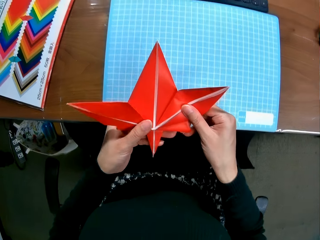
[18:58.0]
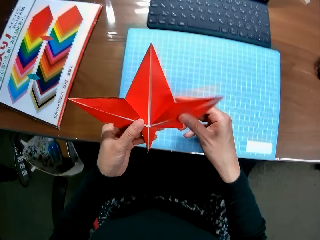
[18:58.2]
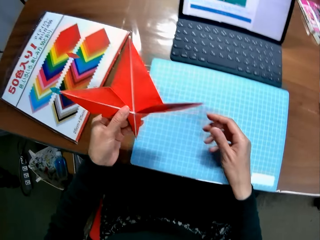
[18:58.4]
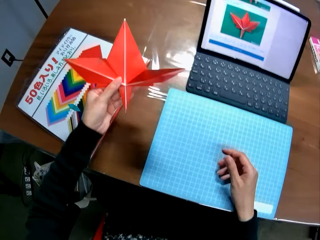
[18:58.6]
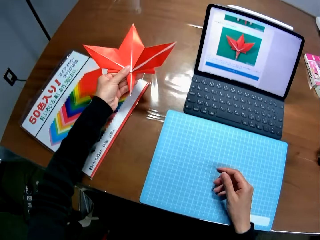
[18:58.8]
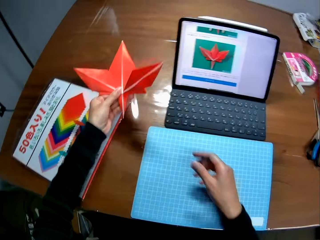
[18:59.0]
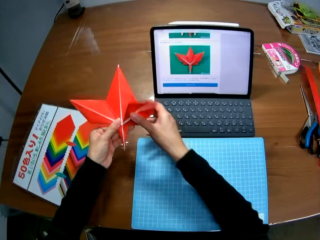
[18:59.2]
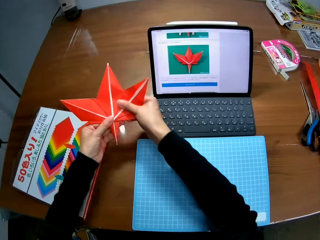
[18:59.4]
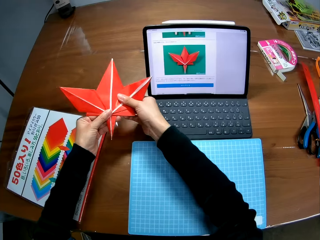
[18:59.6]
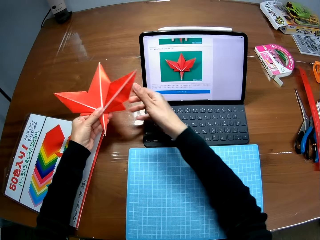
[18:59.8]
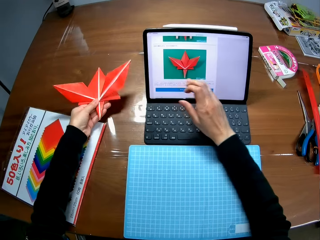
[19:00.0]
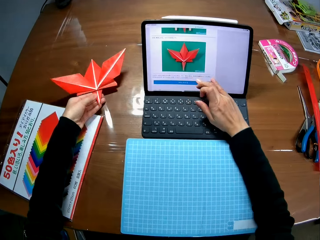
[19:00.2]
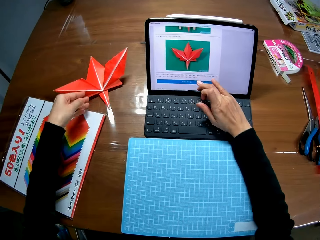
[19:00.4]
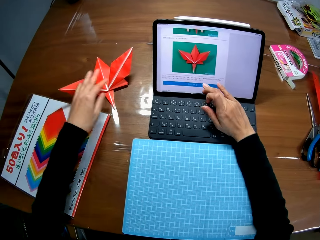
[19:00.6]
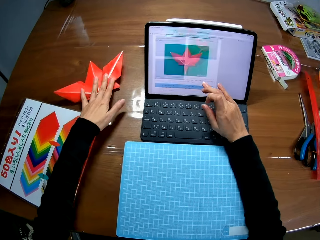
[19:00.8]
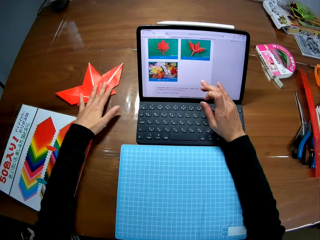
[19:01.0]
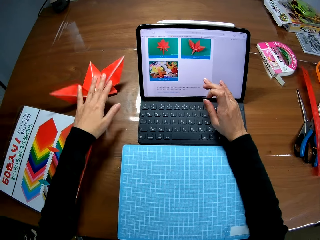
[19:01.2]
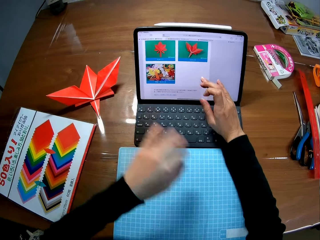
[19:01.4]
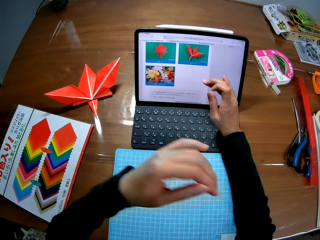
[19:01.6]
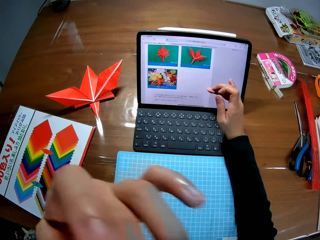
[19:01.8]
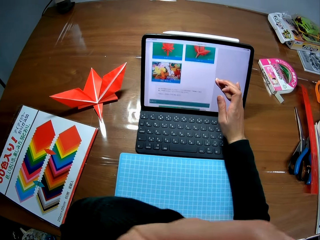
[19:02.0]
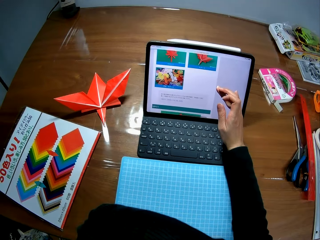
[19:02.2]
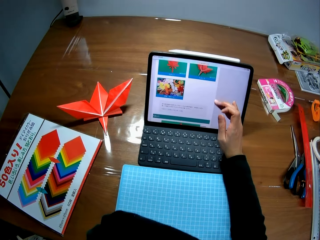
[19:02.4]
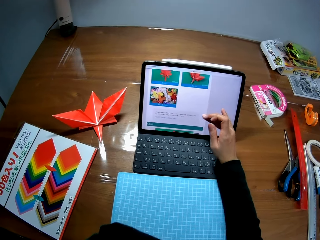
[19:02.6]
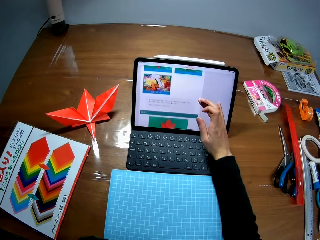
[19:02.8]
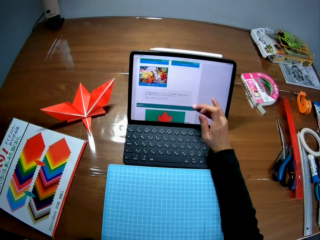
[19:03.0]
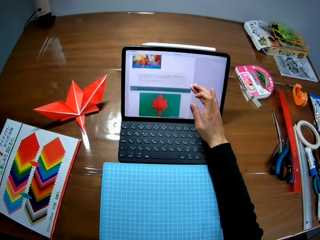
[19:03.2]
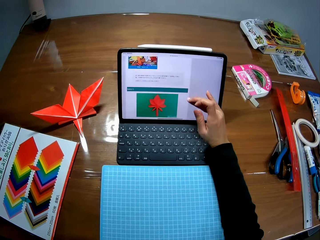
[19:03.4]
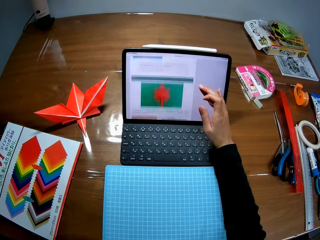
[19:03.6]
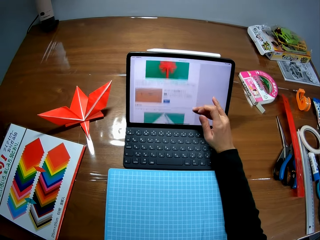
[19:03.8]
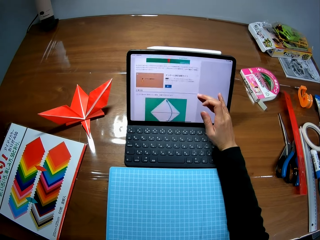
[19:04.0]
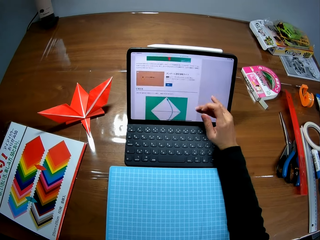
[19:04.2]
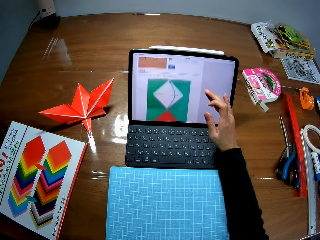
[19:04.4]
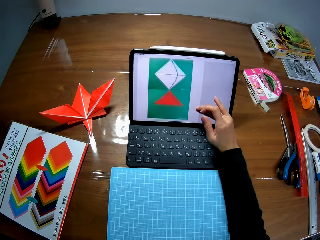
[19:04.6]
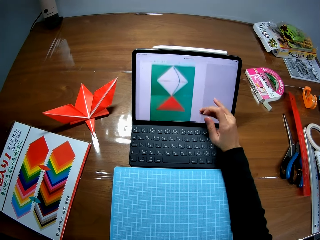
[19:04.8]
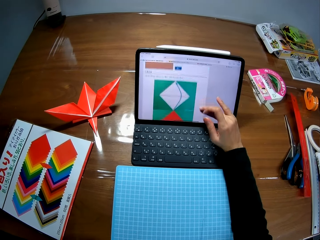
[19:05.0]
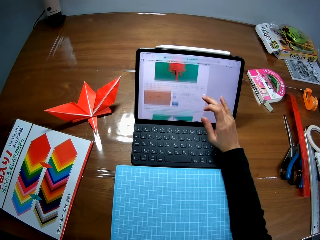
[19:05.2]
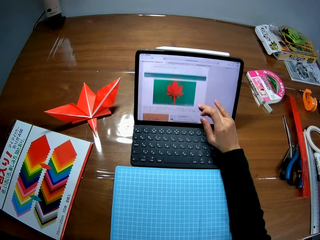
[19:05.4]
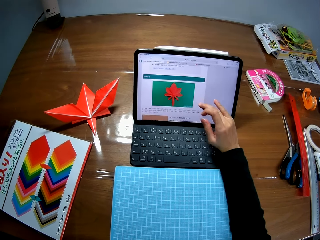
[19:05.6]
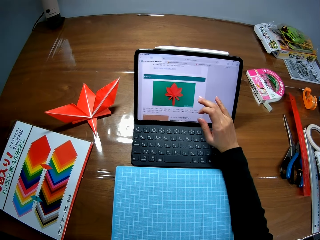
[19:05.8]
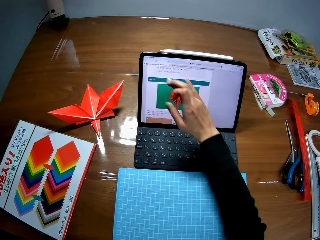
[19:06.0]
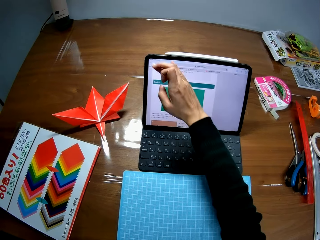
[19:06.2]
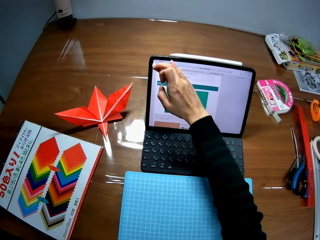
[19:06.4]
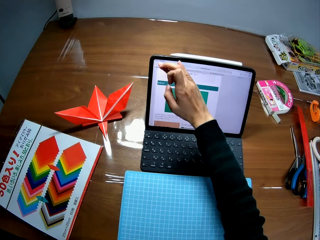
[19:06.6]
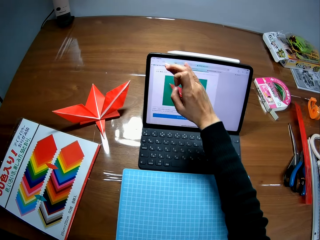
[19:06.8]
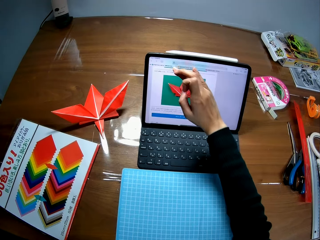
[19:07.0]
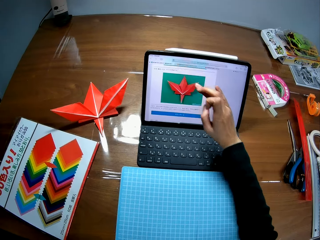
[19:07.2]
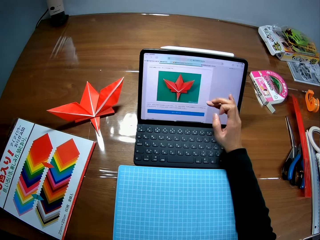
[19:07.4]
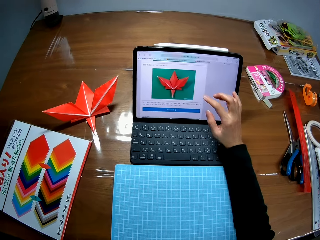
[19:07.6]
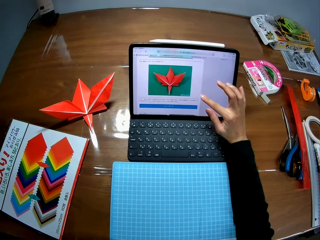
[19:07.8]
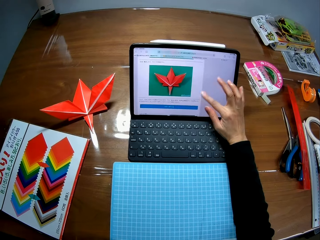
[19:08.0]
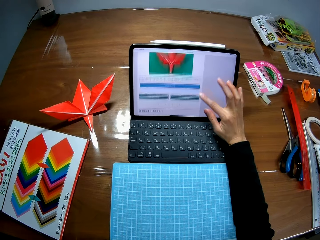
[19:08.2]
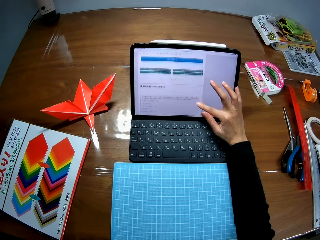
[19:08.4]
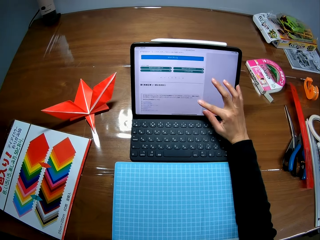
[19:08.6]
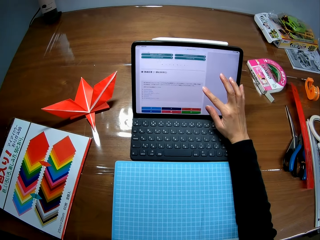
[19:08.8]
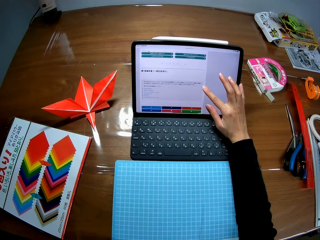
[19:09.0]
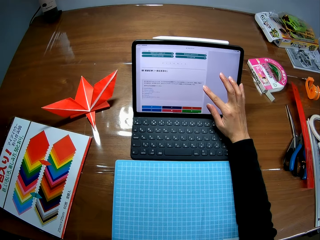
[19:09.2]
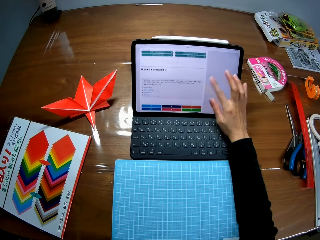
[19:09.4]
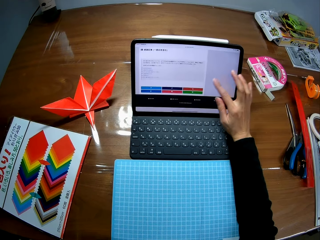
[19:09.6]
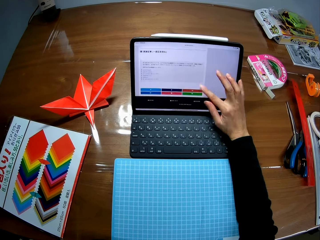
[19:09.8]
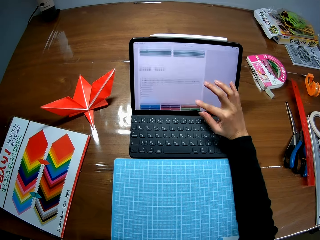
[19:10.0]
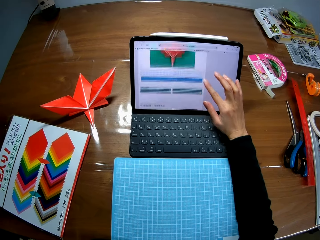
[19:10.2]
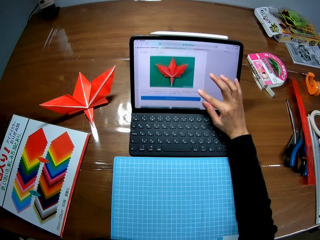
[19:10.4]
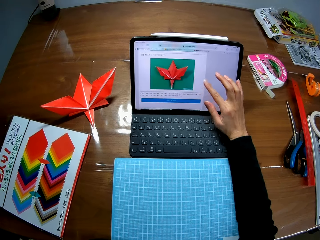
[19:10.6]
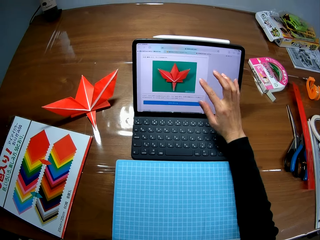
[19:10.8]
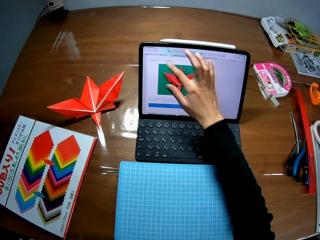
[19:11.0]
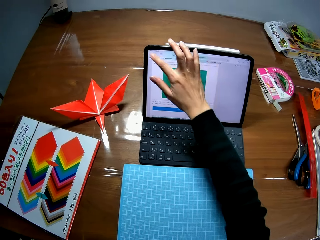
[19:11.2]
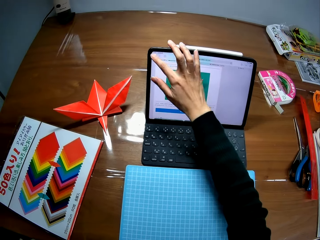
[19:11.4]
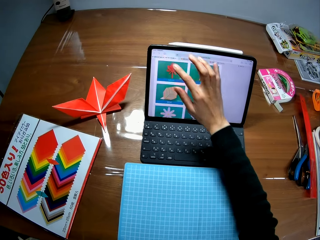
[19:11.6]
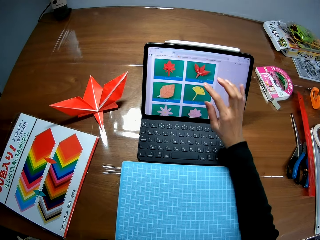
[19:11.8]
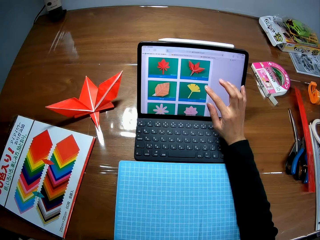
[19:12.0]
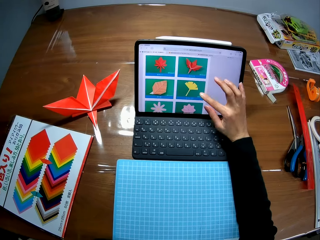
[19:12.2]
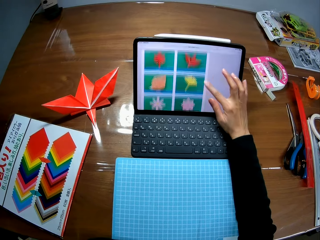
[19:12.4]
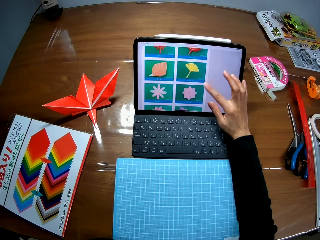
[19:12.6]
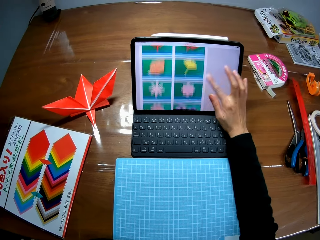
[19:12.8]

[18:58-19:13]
The camera wearer drops the paper craft on the table beside the laptop. She clicks on the laptop keyboard. She holds something. She scrolls up the screen of the laptop with her right hand. She taps the screen of the laptop. She scrolls up the screen of the laptop with her right hand. She scrolls down the screen of the laptop with her right hand. She taps the screen of the laptop.

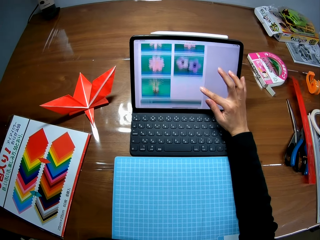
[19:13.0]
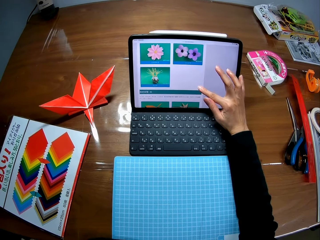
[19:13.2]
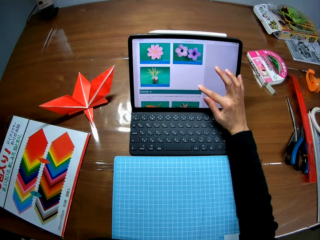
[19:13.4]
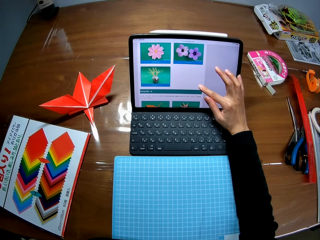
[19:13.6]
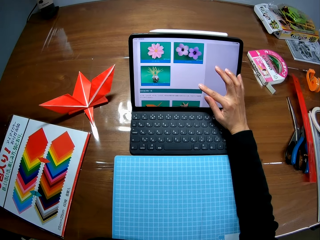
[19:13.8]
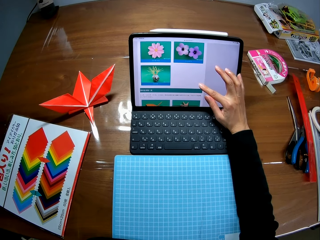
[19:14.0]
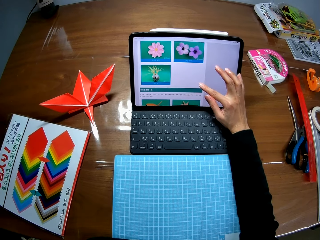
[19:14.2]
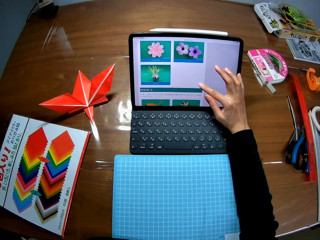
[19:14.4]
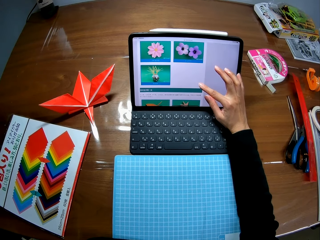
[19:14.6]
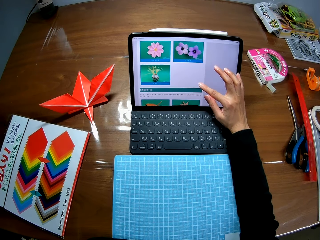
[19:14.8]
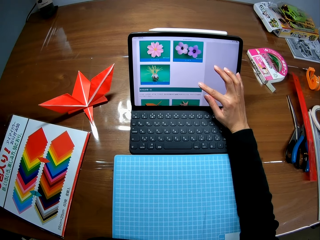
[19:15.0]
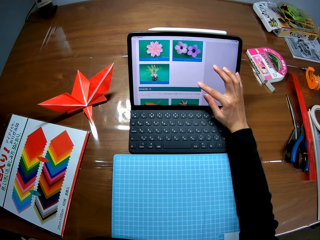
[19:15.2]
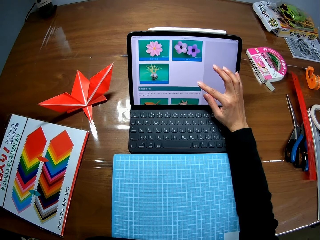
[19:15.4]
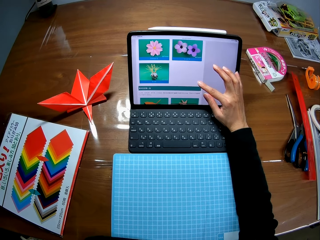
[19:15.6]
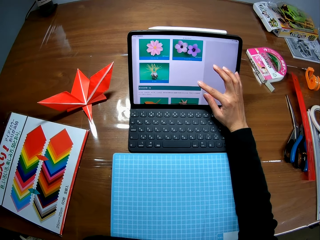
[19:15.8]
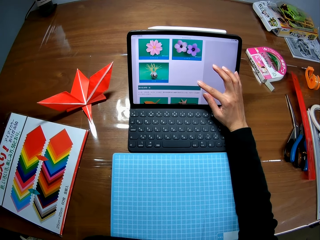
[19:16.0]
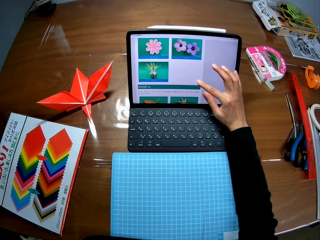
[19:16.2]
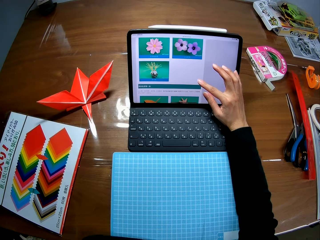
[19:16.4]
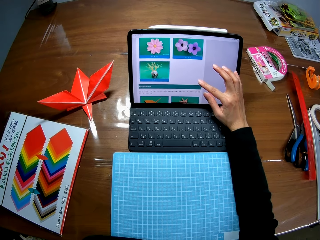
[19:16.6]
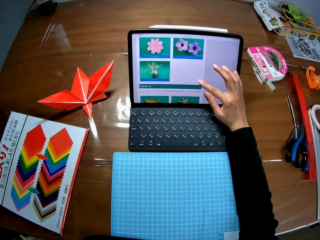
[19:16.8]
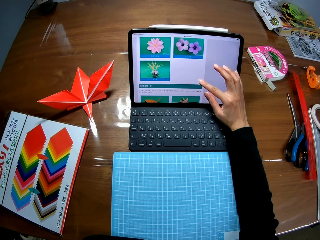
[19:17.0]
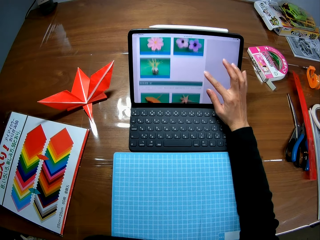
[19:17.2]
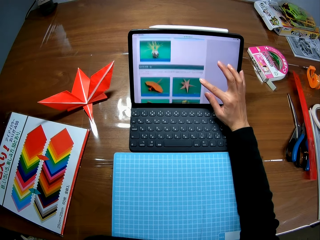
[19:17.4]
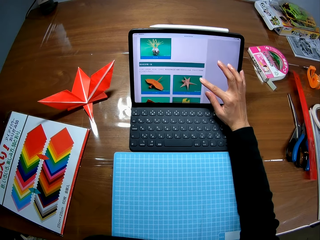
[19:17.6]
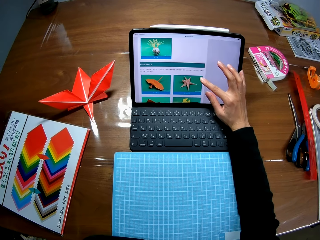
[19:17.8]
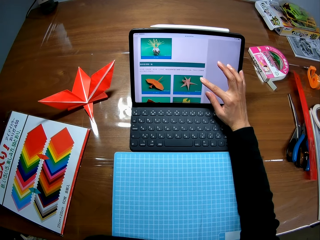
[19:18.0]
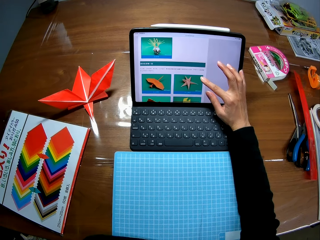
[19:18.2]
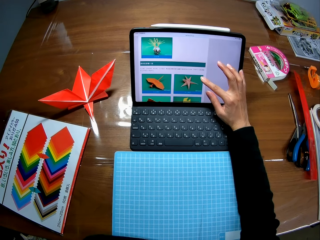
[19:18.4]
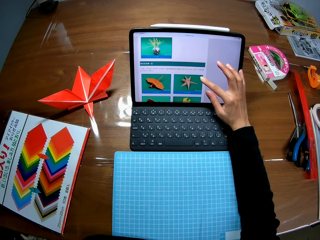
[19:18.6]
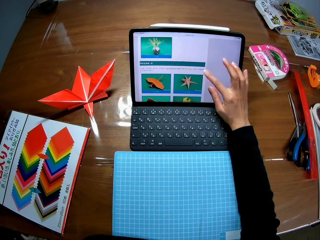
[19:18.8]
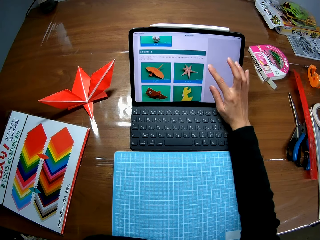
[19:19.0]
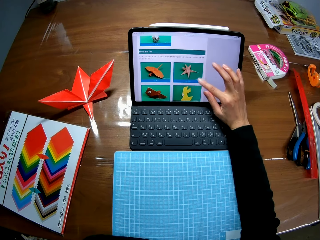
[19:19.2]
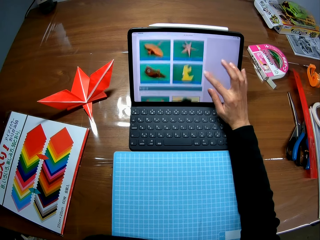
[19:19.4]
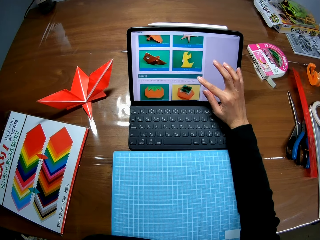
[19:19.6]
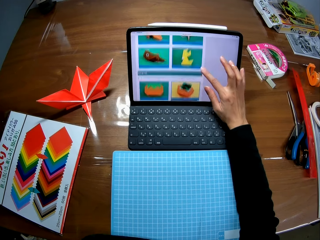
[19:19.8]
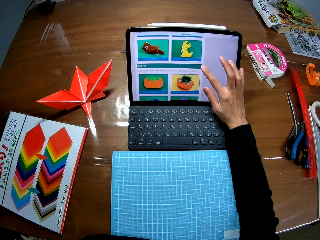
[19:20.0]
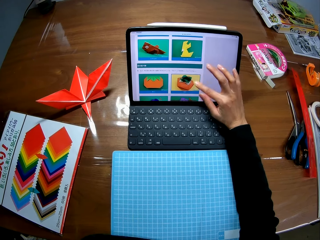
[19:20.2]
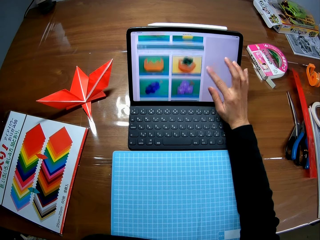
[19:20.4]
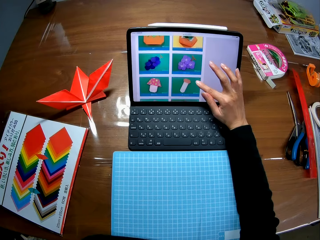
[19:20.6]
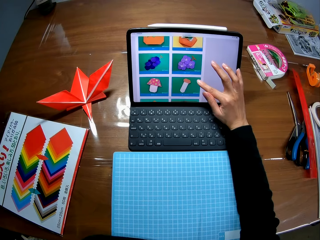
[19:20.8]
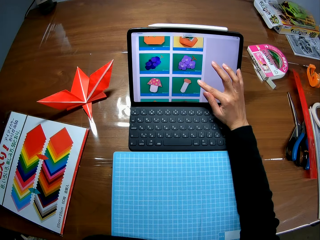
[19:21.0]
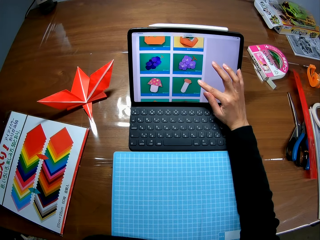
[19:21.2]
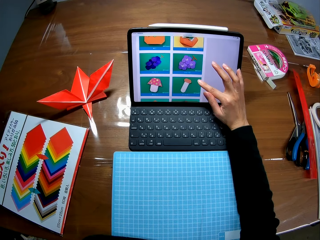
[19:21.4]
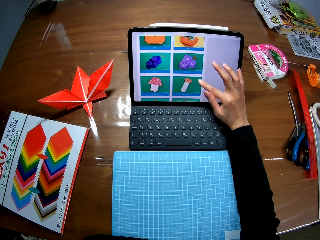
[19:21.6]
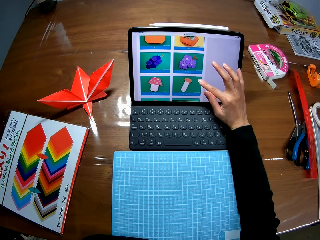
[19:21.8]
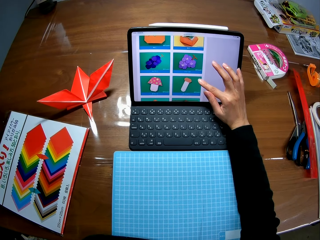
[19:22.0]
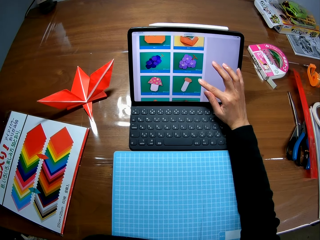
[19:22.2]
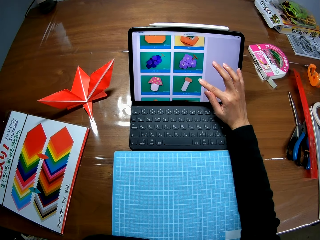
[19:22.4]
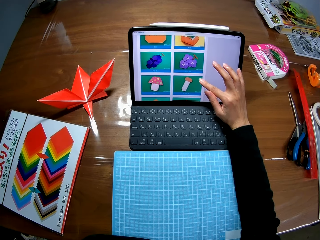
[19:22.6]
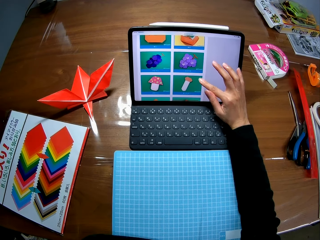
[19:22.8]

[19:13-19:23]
The camera wearer scrolls up the screen of the laptop with her right hand. She holds on the laptop screen. She swipes on the laptop screen. She holds on the laptop screen.
